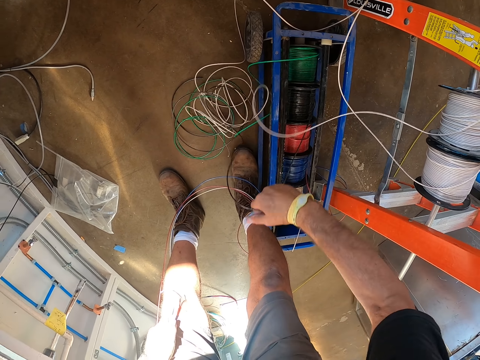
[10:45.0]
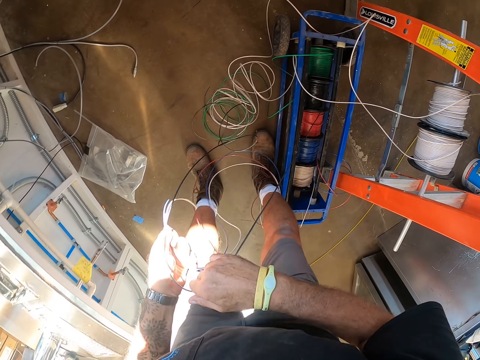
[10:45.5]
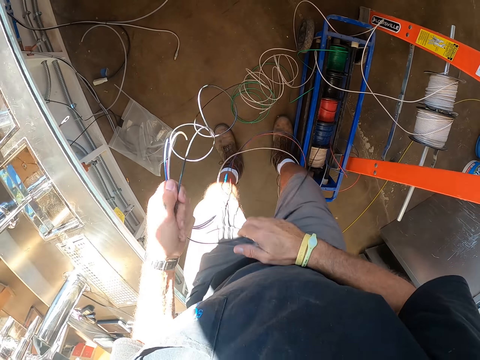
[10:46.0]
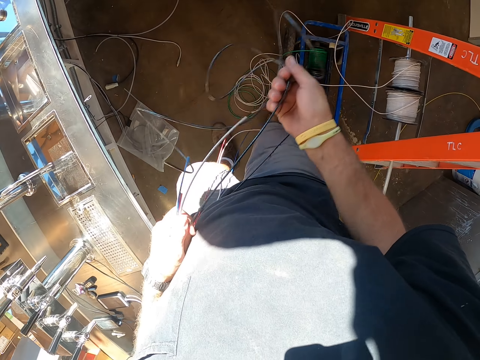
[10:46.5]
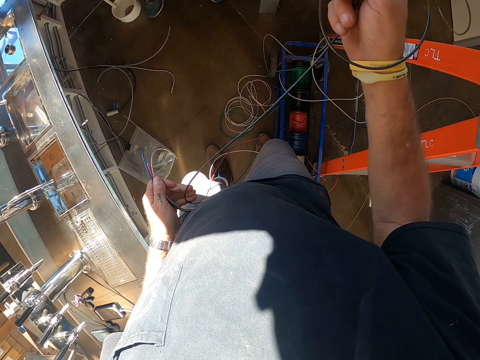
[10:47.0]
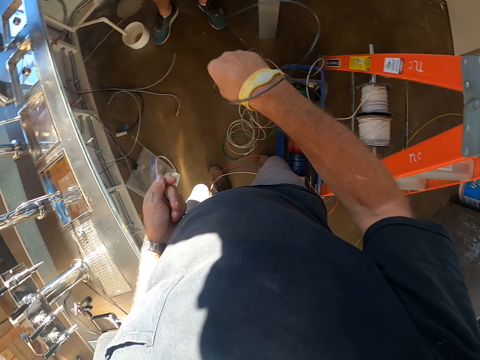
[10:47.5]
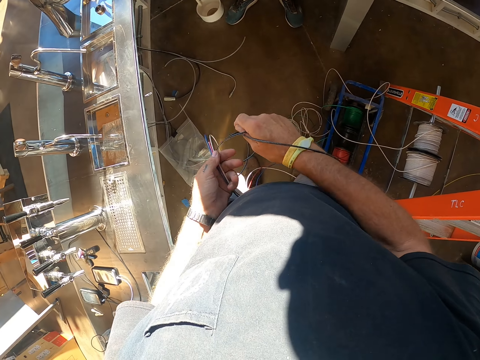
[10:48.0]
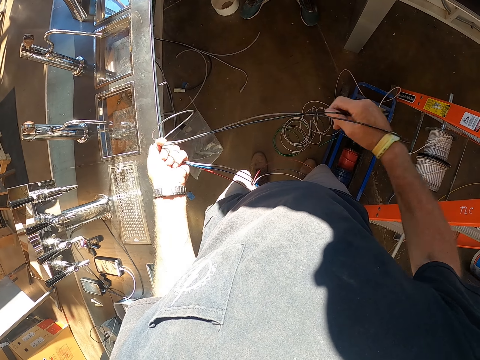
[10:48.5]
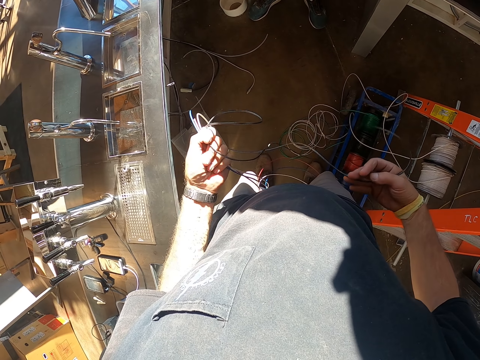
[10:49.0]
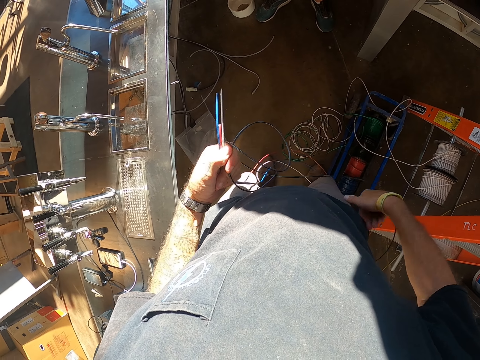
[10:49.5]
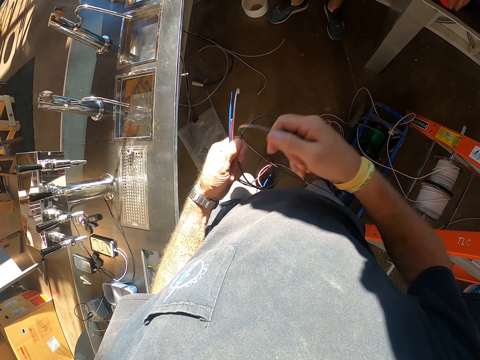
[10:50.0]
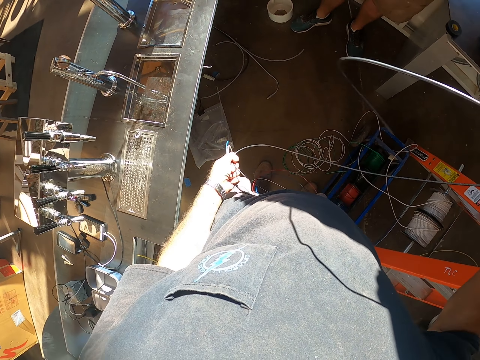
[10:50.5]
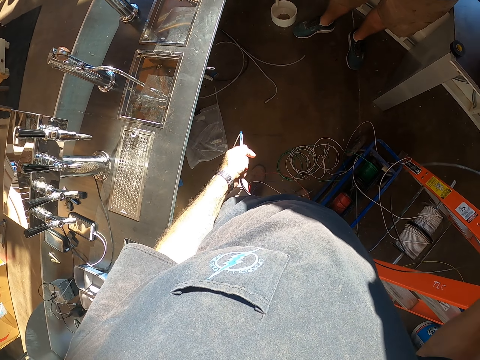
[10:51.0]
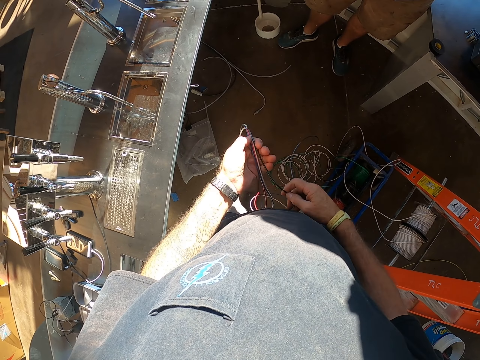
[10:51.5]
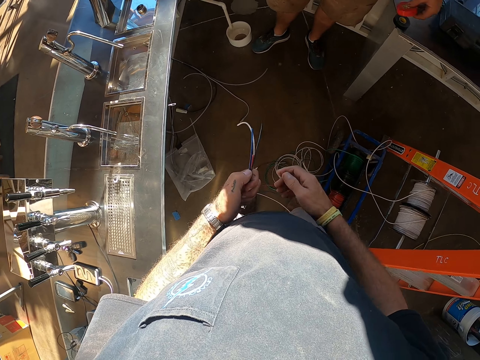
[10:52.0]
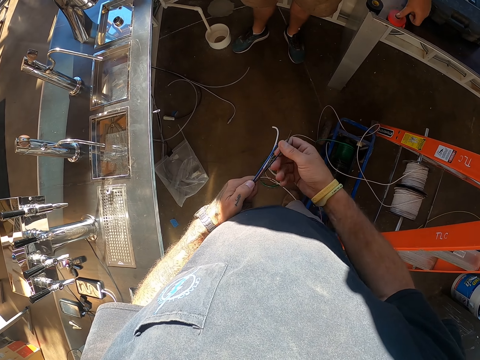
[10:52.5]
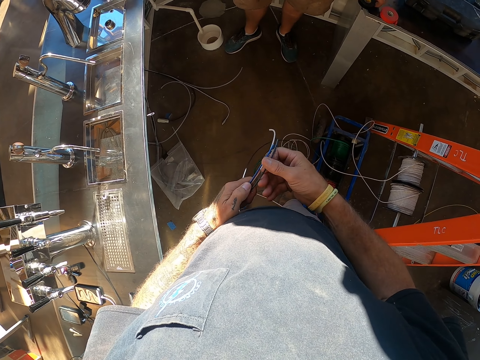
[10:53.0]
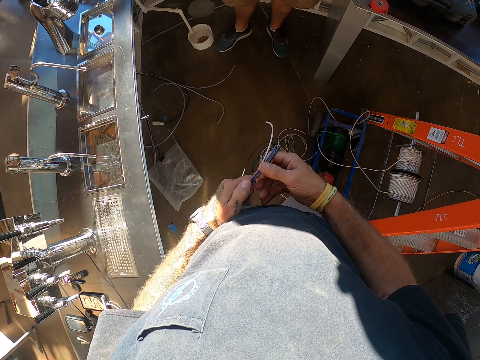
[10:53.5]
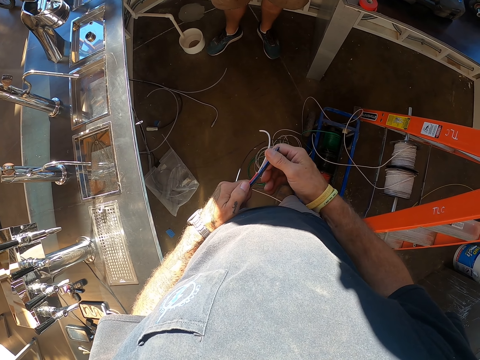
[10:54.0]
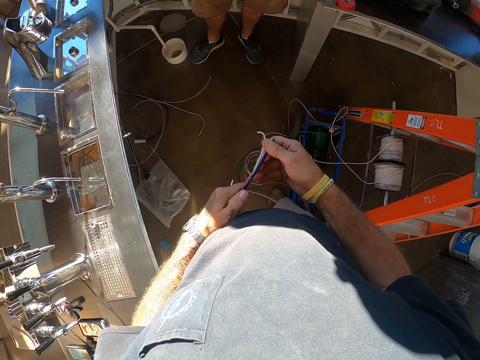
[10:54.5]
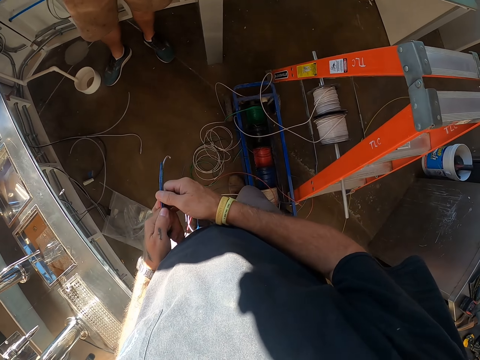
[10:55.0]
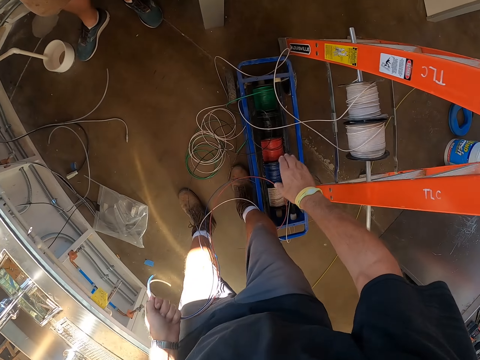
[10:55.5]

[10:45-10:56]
The camera wearer pulls the cable. He straightens the cables and stretches the cables. The man puts the tape on the table. The camera wearer aligns the cables on his hand.

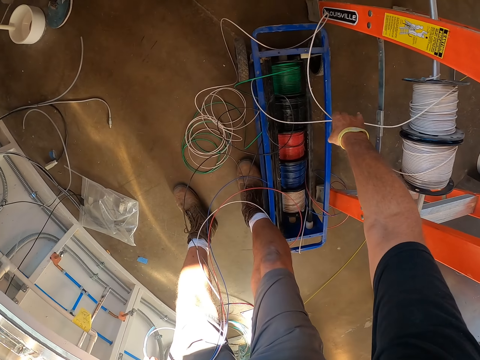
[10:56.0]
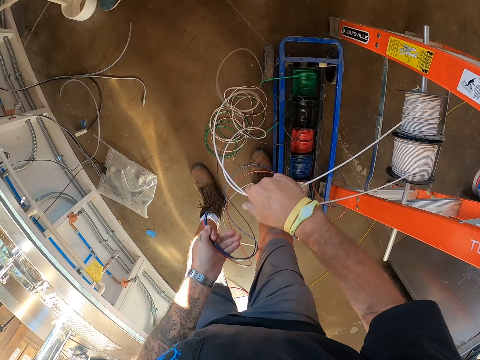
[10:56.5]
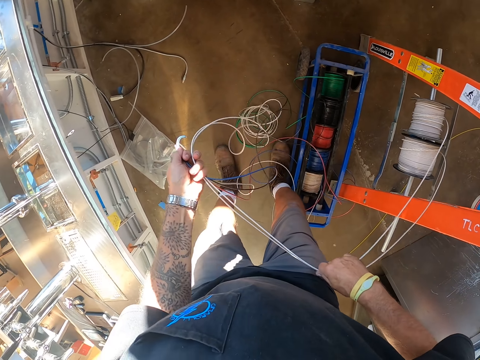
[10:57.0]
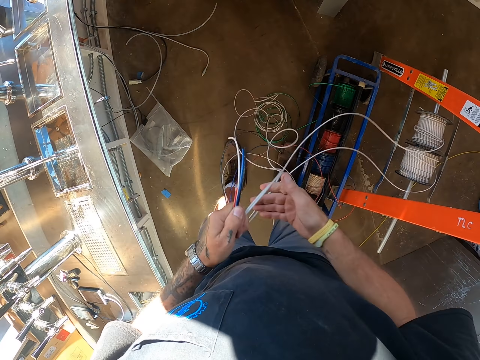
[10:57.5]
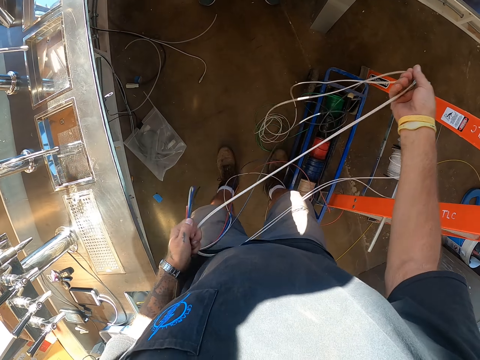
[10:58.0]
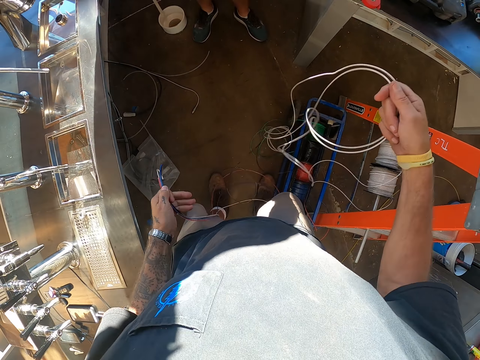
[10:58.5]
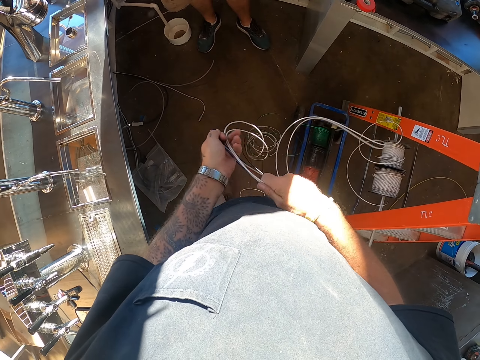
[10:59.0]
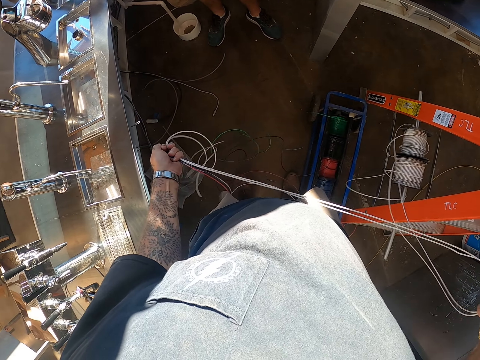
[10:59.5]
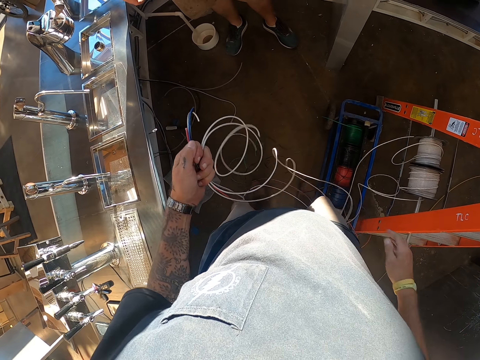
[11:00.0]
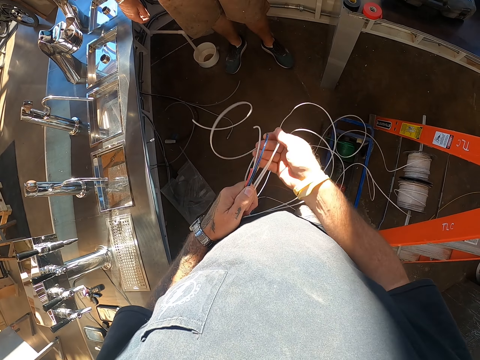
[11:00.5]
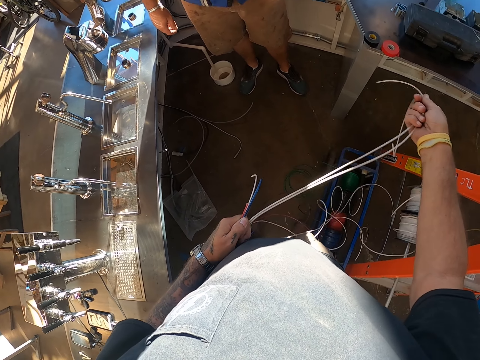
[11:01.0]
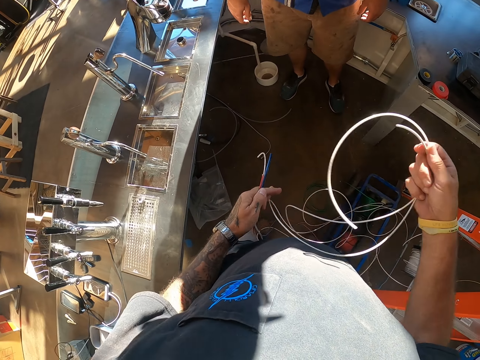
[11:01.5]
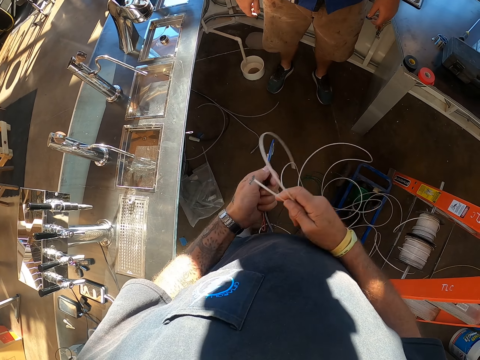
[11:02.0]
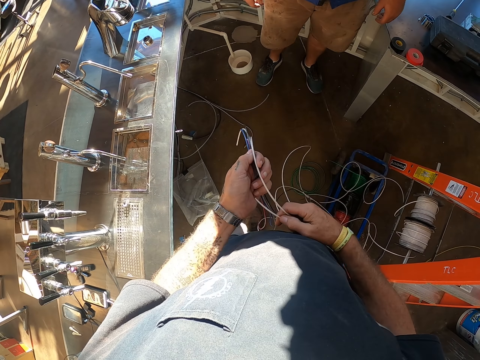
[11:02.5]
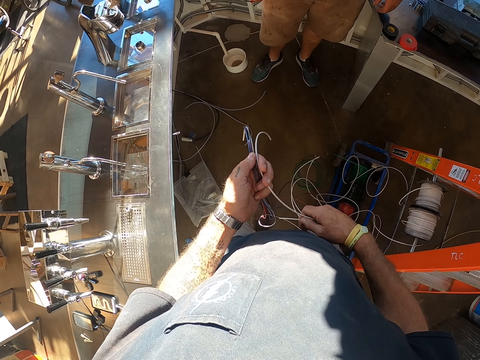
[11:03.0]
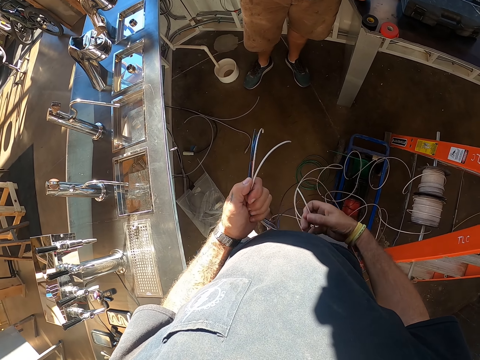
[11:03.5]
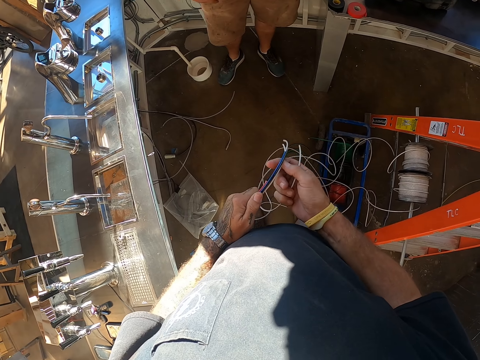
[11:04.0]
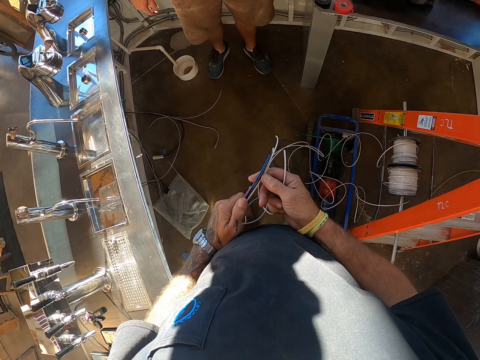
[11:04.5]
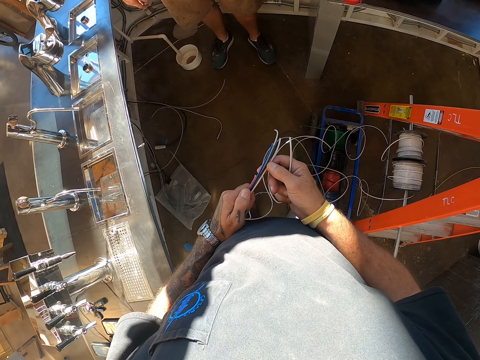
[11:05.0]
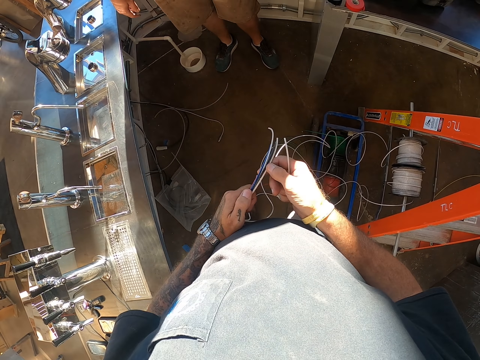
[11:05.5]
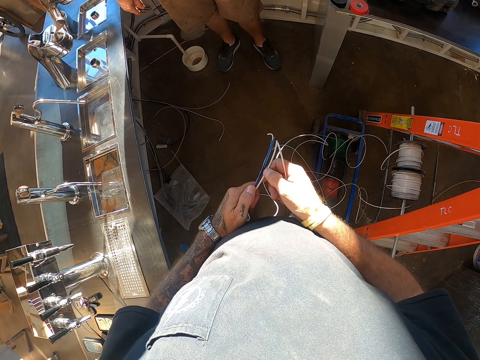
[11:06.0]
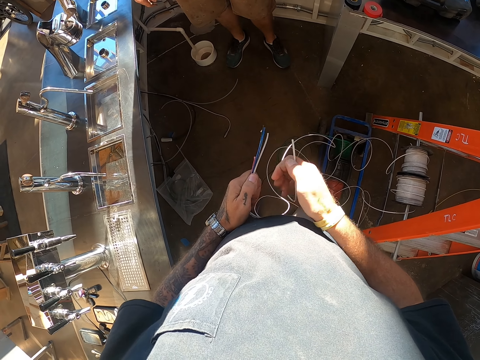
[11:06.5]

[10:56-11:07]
The camera wearer pulls the cable. He picks up the cables, straightens the cables, and holds the cables with both hands. He aligns the cables on his hand.
